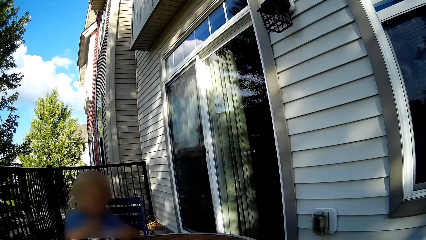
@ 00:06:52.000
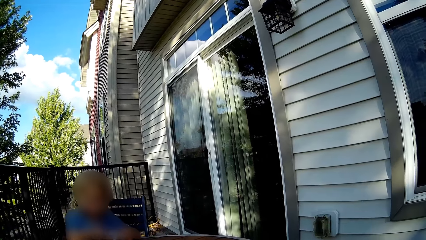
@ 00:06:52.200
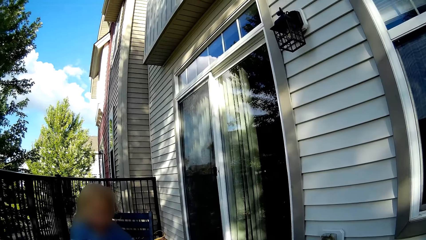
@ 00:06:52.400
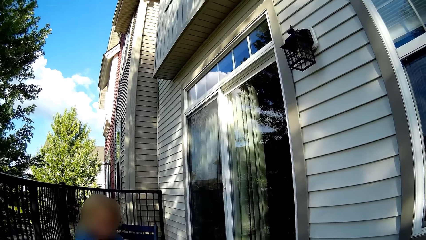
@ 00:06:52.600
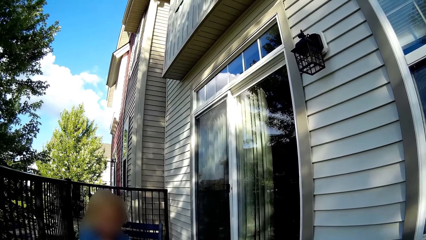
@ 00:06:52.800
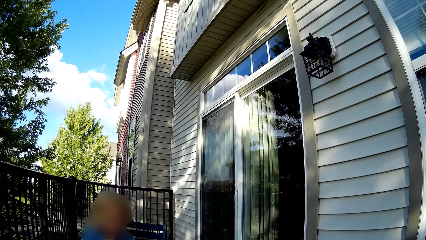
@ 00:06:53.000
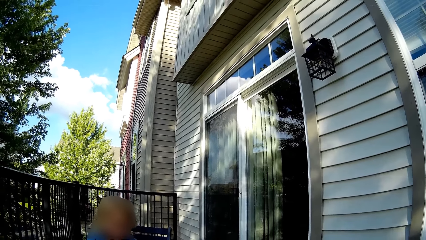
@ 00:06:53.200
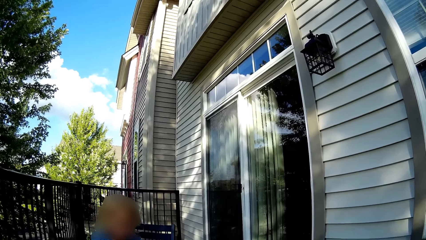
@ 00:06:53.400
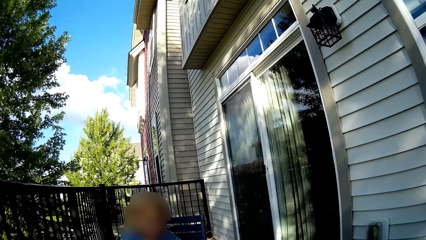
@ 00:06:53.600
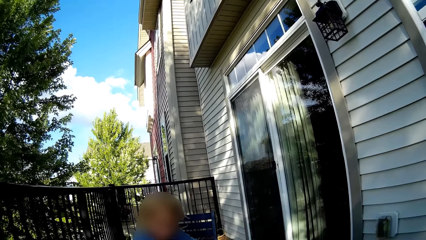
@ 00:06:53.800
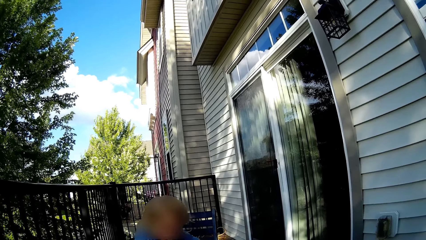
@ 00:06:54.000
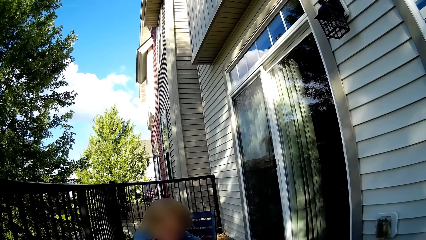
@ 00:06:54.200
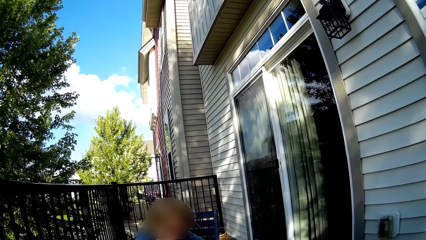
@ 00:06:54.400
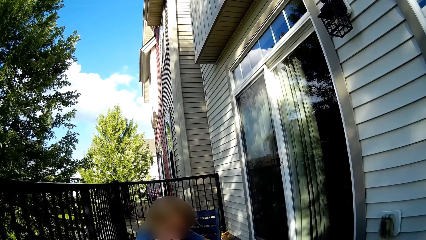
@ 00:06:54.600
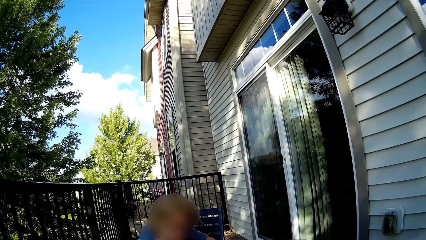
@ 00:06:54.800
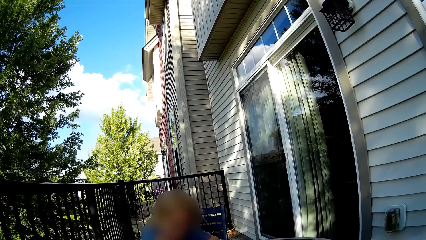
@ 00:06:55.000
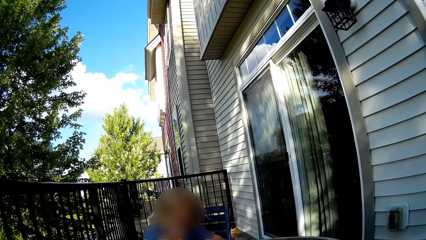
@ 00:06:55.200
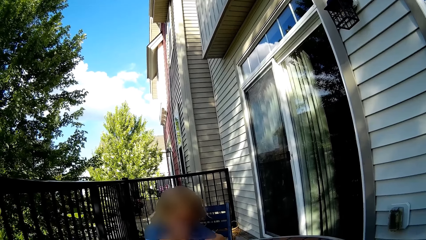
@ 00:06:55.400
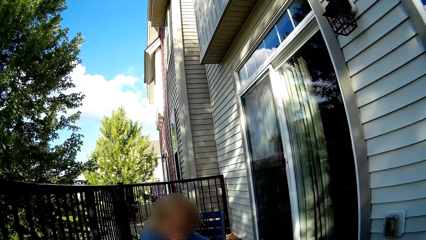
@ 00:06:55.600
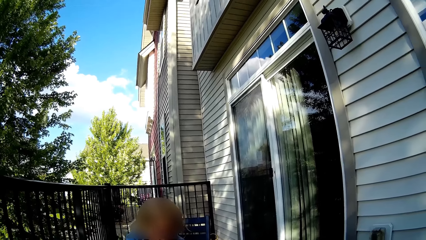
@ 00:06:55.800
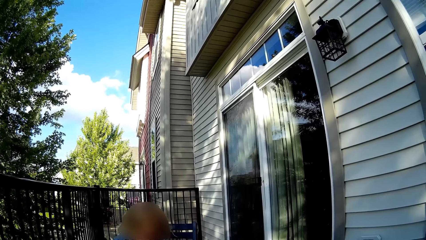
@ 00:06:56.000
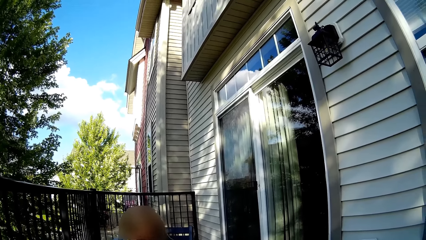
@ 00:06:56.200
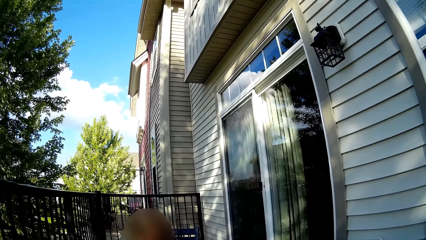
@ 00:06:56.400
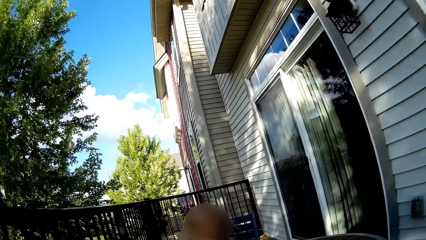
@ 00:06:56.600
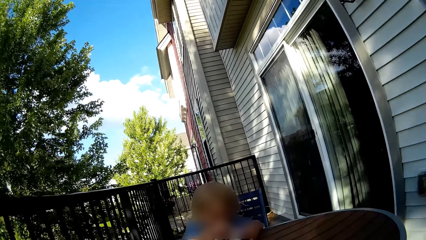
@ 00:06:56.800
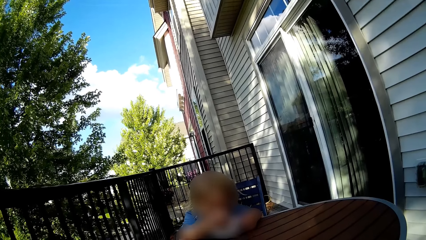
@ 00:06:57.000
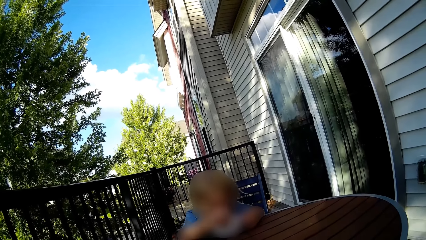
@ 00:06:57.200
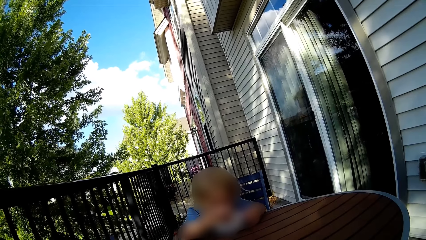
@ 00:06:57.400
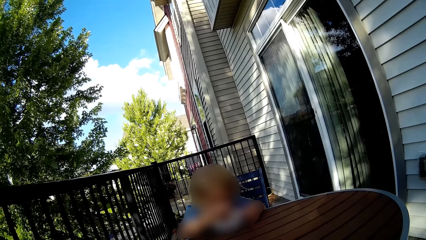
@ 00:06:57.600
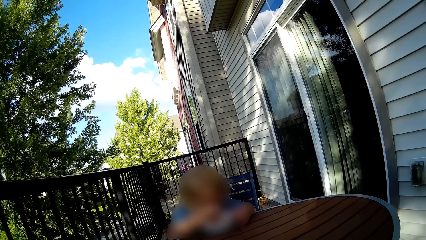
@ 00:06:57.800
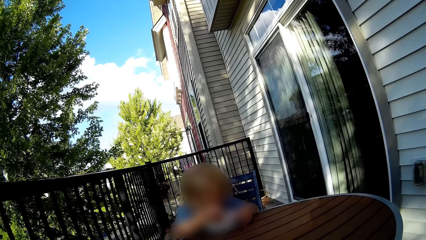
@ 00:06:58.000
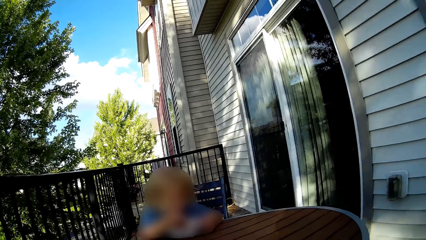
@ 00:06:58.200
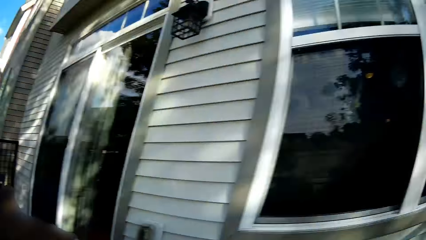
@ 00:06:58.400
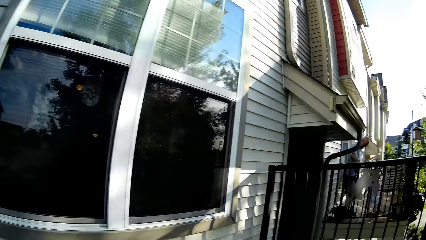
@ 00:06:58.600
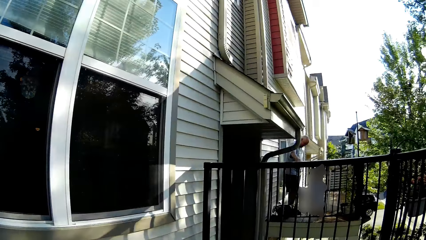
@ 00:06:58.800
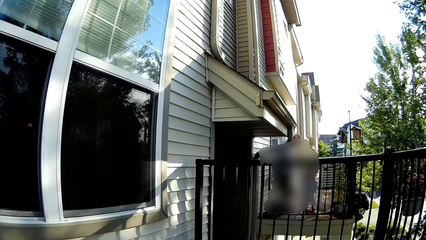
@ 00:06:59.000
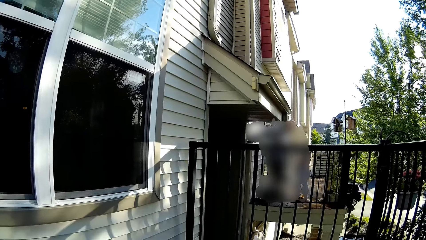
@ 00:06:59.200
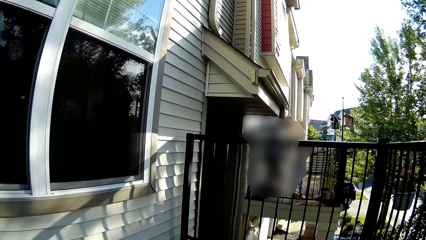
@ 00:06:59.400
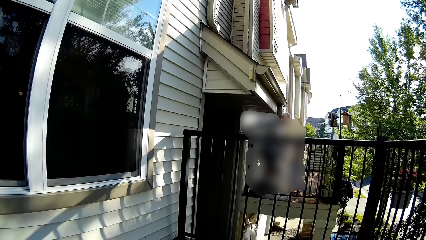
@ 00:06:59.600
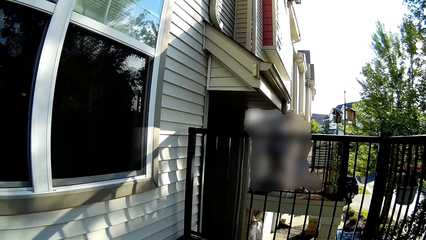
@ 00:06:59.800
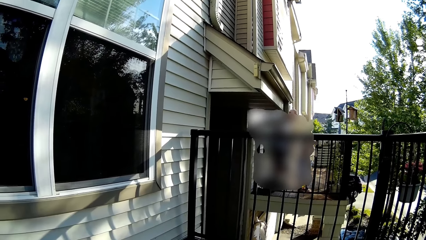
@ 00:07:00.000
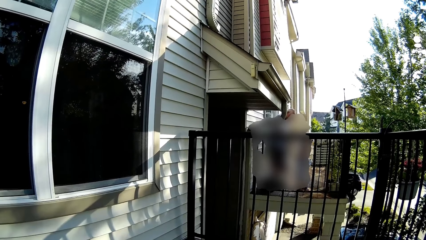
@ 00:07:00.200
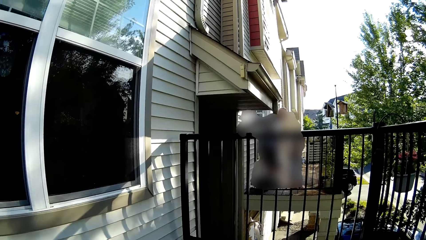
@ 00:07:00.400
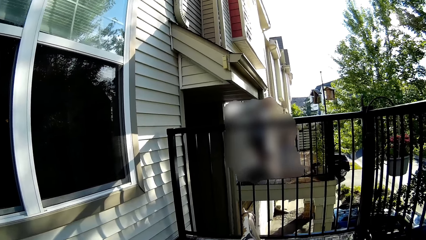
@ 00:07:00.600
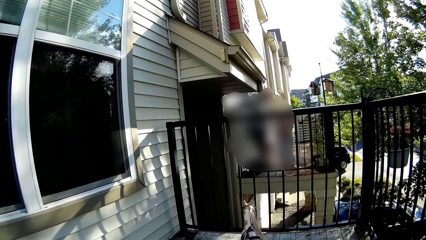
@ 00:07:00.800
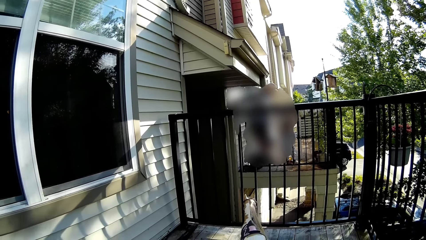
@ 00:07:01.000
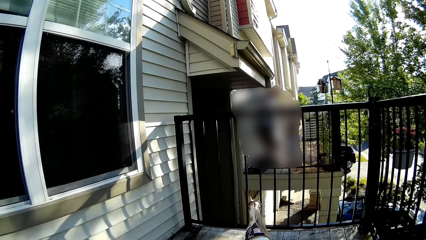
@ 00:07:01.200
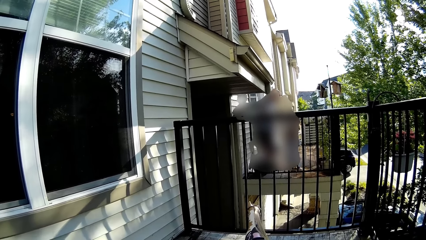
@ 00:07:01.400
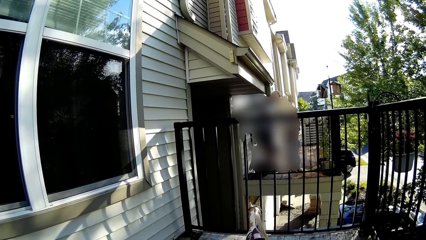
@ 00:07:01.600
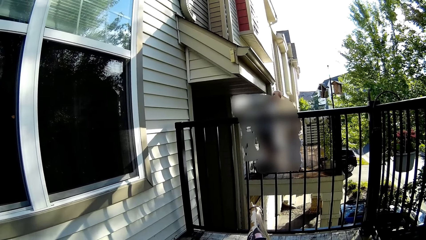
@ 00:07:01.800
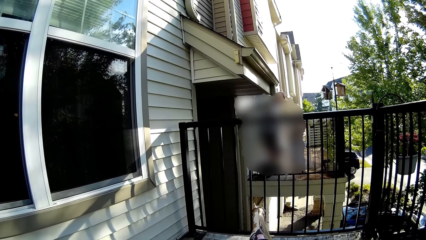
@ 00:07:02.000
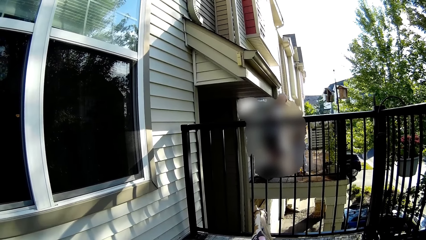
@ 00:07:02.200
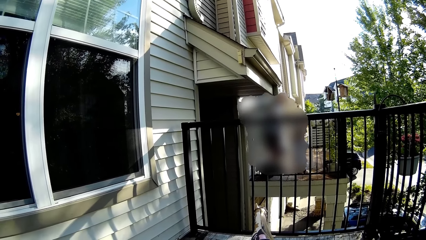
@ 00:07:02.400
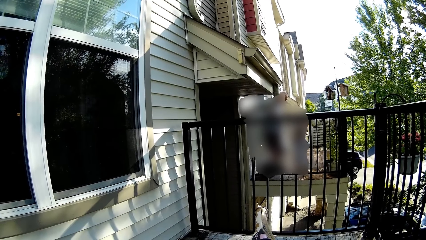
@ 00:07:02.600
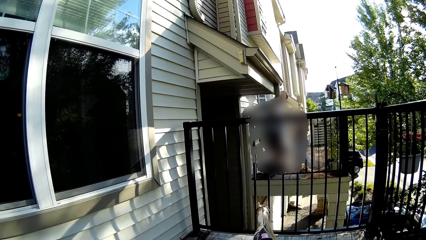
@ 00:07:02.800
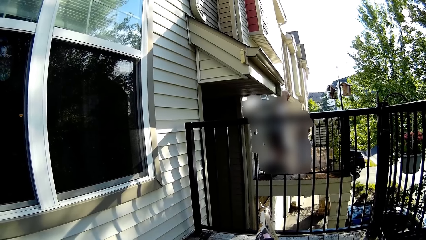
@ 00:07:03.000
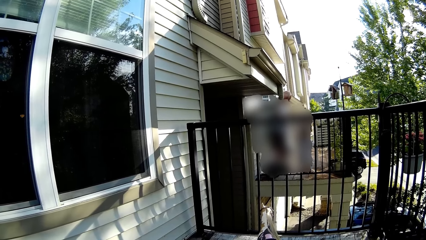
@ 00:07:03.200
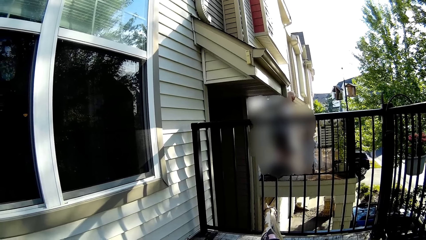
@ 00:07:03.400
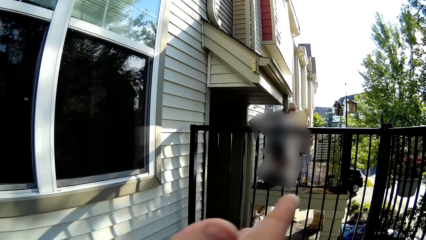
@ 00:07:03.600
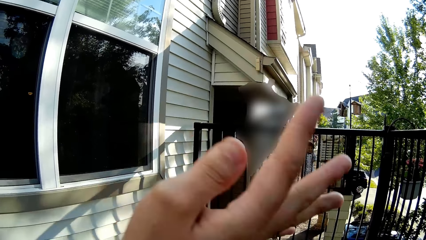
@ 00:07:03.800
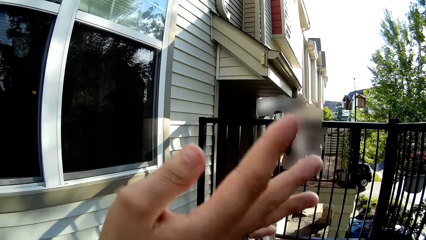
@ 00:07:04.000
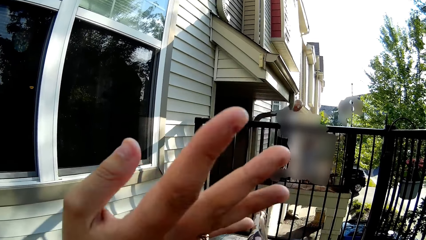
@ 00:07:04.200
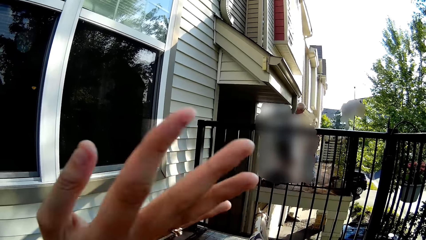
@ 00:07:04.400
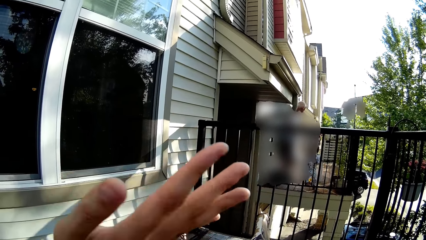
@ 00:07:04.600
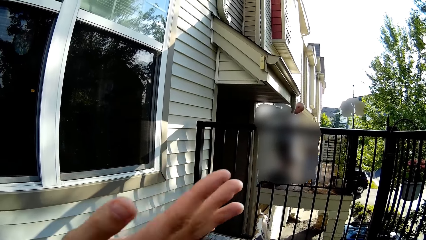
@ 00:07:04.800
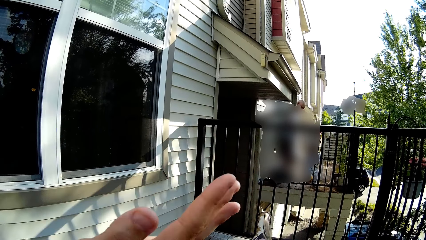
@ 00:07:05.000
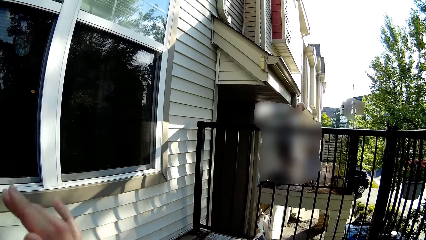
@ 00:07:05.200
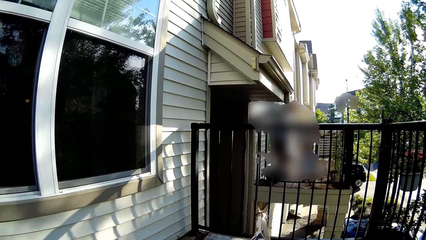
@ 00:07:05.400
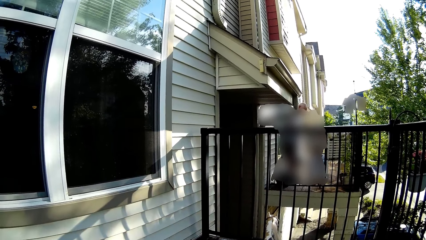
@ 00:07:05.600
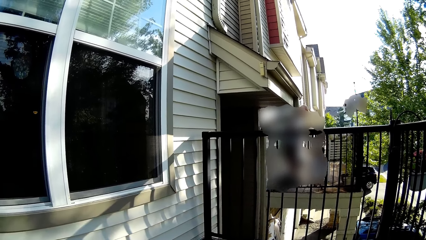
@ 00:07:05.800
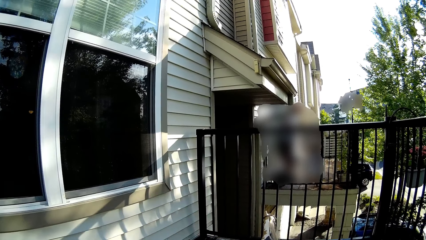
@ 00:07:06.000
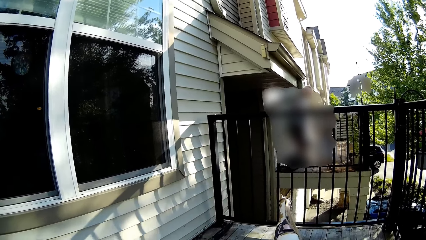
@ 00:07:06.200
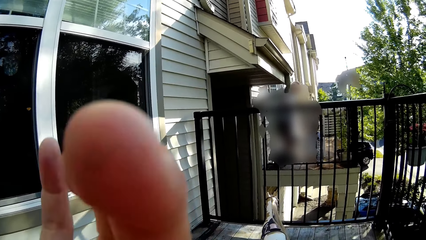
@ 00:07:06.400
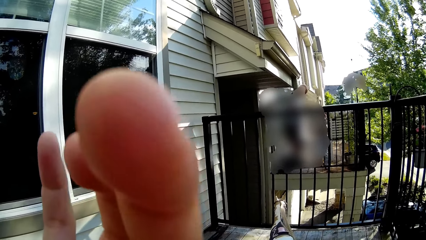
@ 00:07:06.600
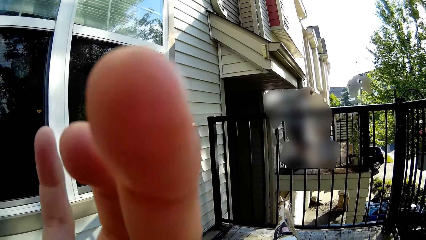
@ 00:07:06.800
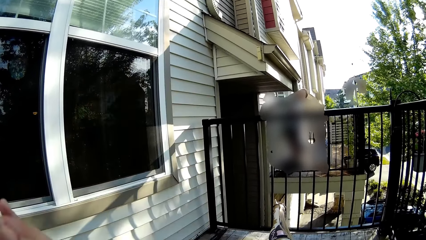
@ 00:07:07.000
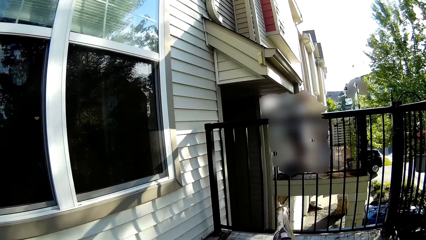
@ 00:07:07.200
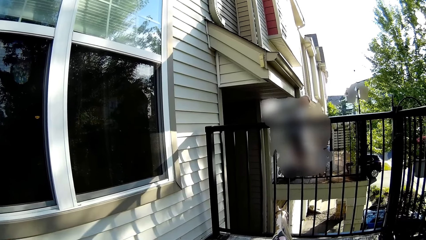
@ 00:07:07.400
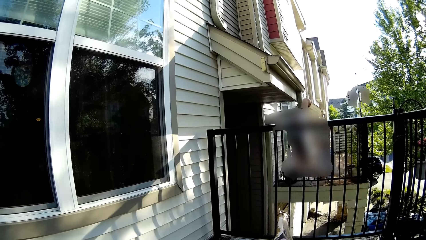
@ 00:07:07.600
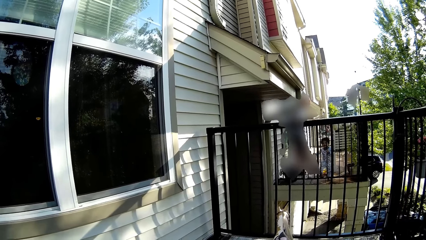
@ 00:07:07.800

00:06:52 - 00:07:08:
The camera wearer waves at an infant with her right hand. She looks around and touches her face.
